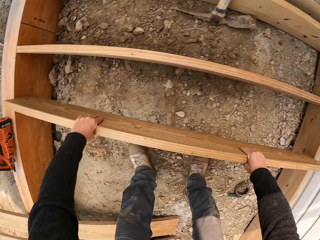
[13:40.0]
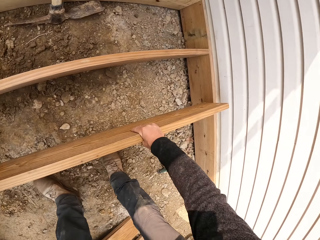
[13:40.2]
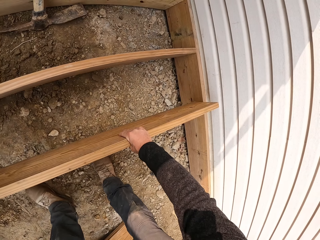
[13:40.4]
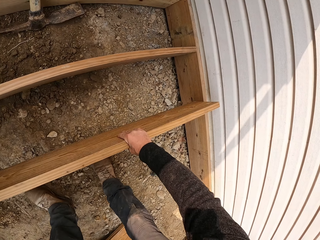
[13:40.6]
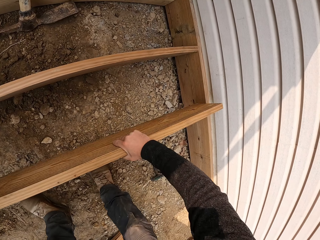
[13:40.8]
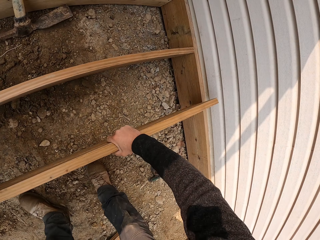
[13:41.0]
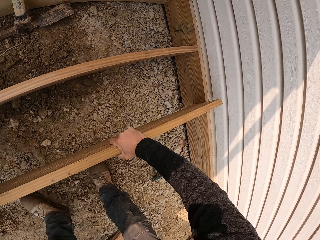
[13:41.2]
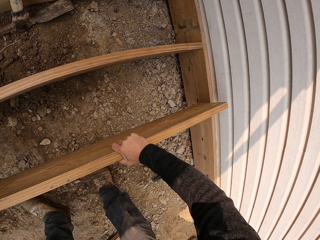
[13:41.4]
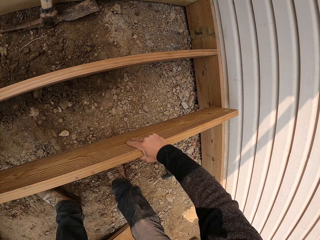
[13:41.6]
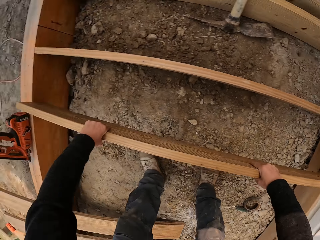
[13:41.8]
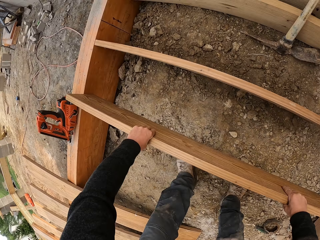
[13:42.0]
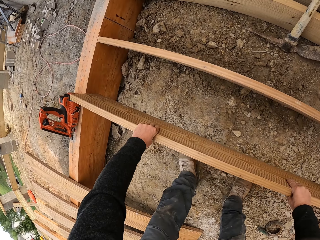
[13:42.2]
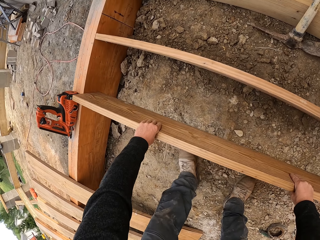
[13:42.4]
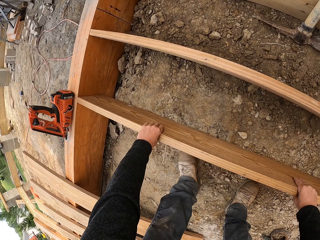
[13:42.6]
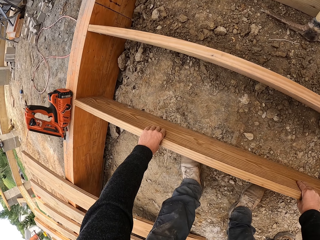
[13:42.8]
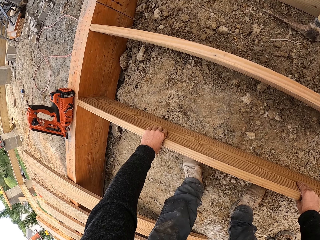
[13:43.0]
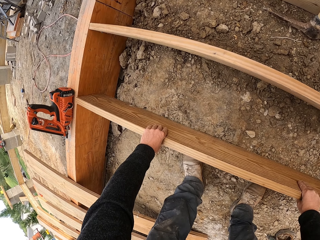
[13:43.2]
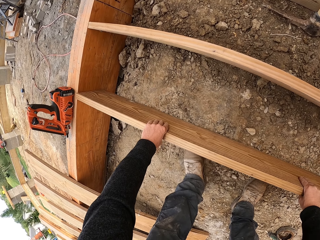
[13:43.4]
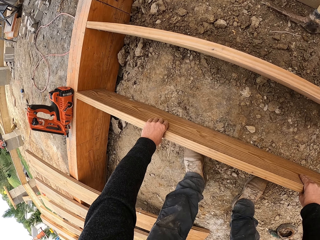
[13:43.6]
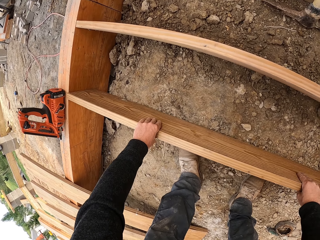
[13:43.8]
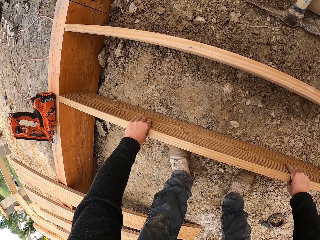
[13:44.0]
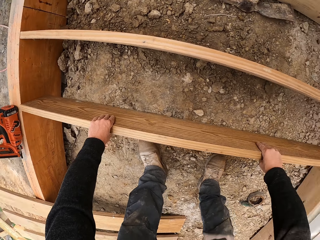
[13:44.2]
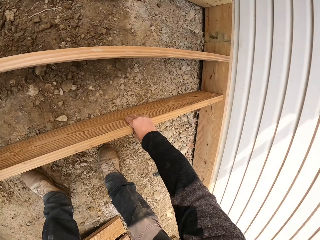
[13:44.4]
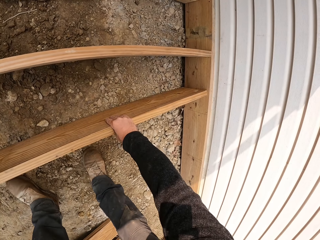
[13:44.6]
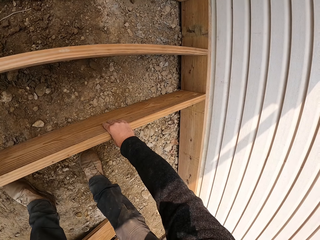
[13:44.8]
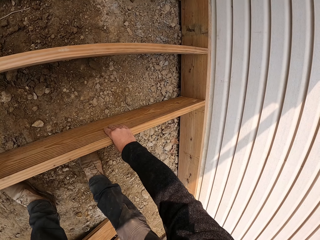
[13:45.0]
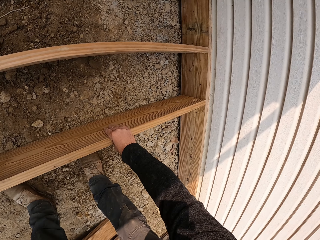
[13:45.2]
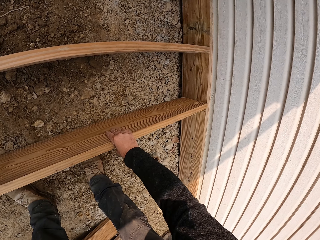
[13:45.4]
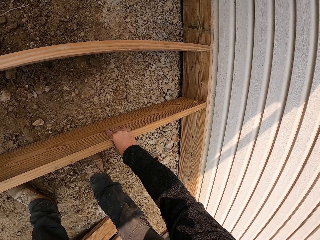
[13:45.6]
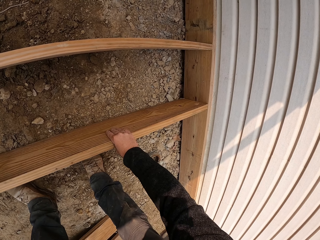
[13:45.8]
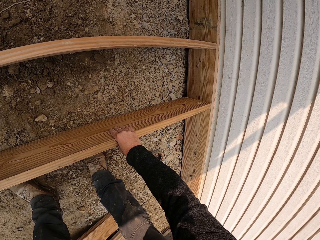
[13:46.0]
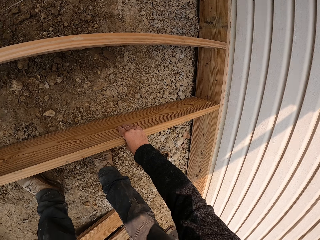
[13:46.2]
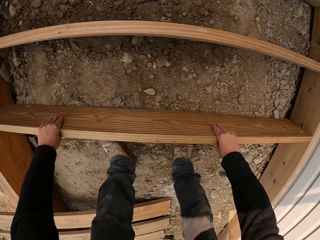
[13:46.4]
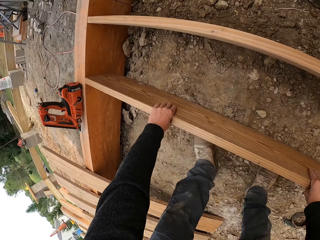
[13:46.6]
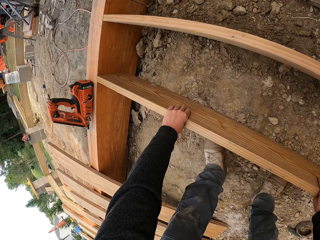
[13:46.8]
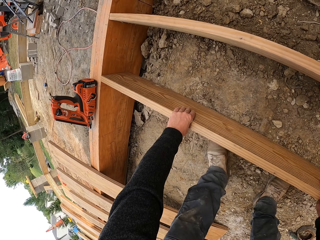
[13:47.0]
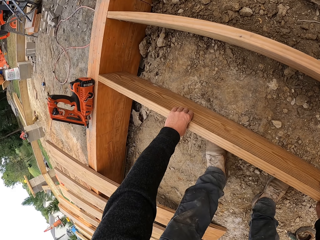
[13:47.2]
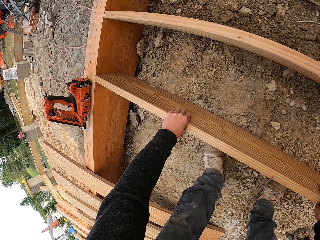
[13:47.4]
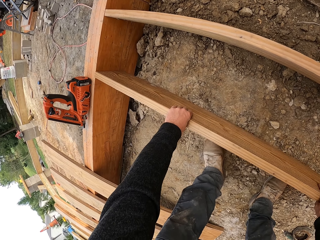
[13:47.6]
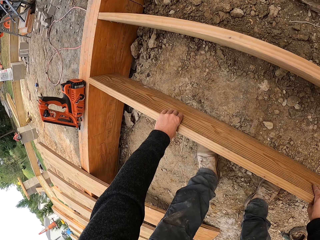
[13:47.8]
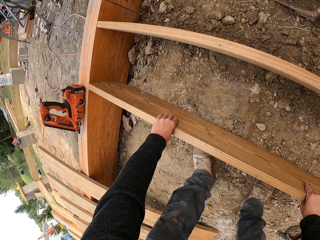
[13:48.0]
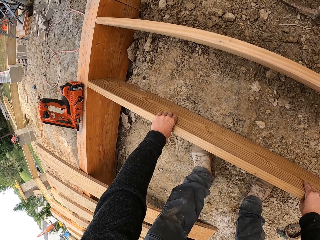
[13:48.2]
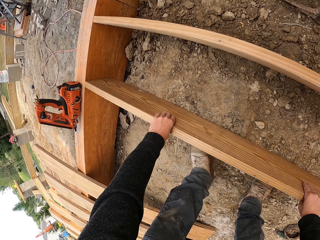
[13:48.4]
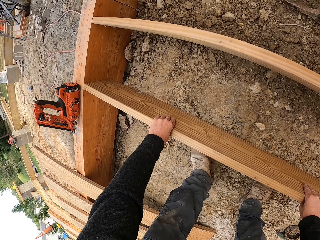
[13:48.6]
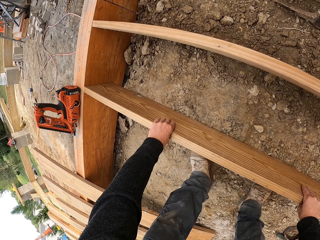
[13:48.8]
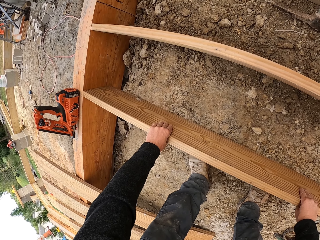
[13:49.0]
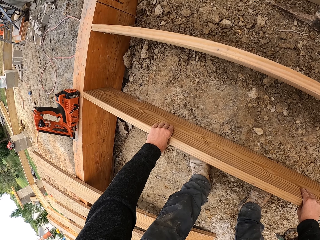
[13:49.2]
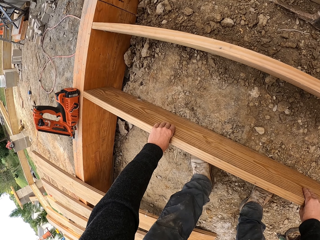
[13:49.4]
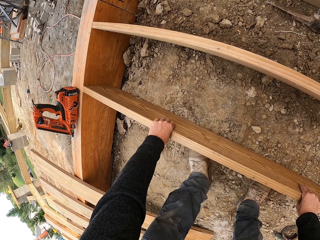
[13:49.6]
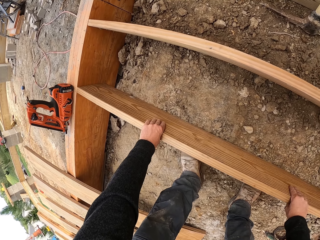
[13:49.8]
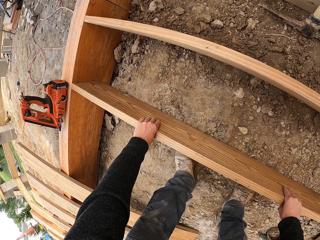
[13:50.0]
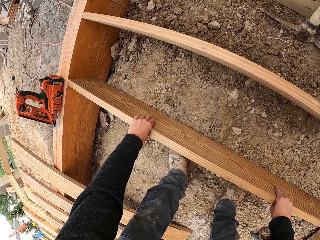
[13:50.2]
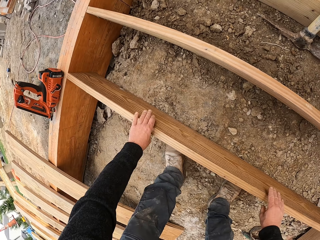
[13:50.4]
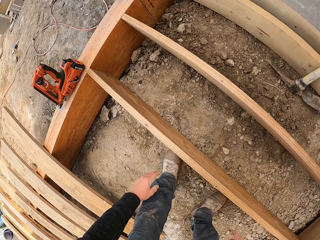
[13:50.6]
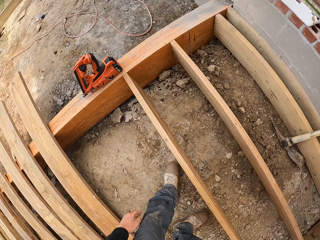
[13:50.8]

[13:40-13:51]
The camera wearer shakes timber.

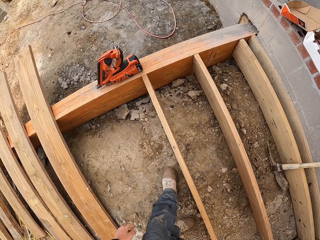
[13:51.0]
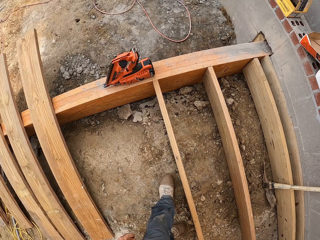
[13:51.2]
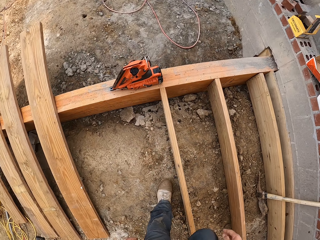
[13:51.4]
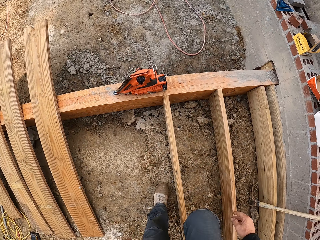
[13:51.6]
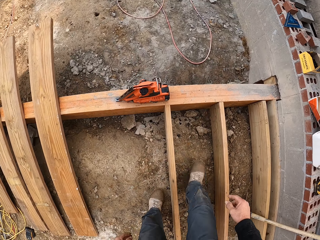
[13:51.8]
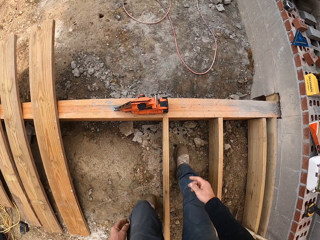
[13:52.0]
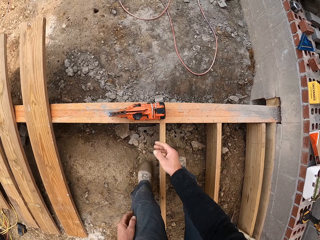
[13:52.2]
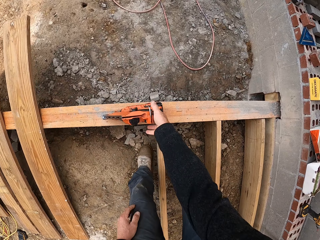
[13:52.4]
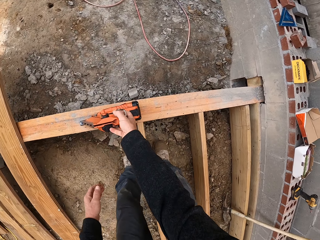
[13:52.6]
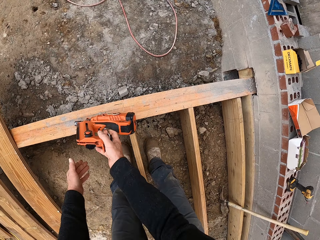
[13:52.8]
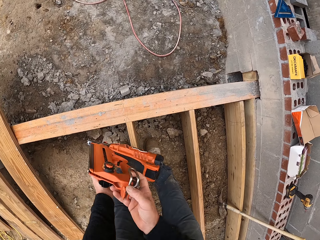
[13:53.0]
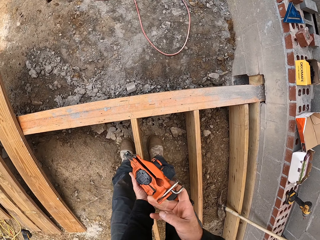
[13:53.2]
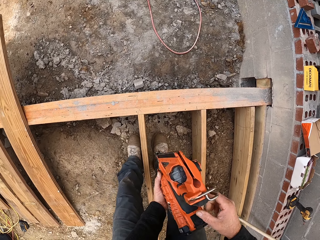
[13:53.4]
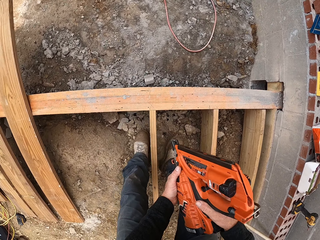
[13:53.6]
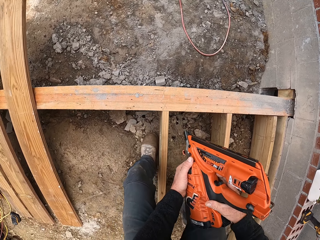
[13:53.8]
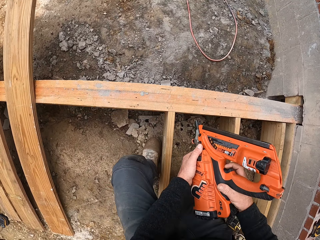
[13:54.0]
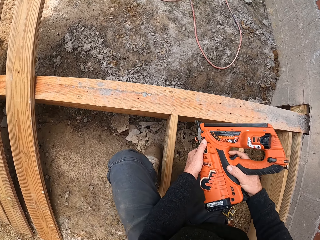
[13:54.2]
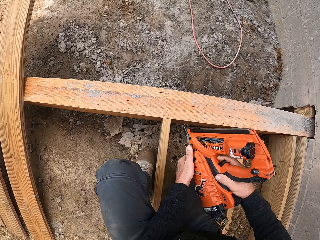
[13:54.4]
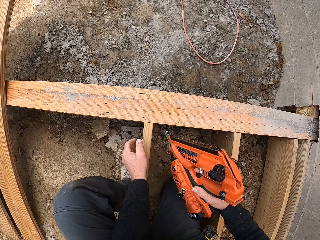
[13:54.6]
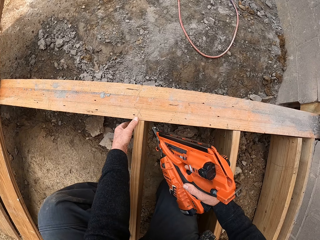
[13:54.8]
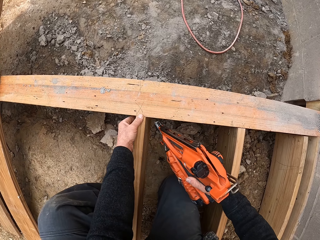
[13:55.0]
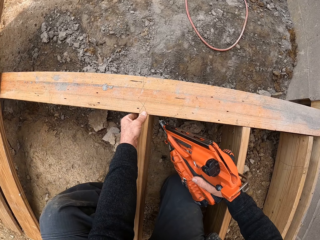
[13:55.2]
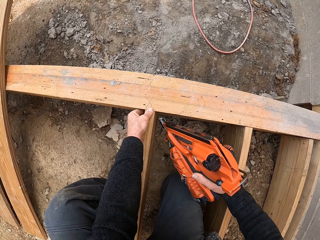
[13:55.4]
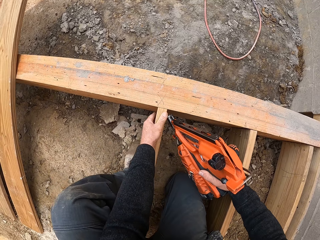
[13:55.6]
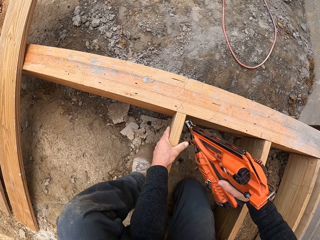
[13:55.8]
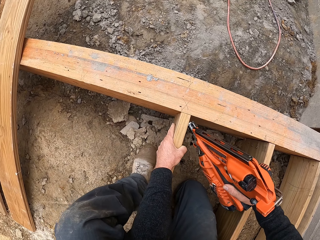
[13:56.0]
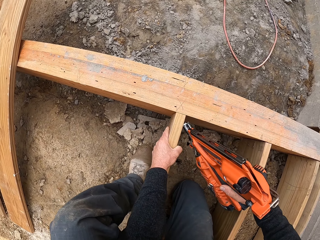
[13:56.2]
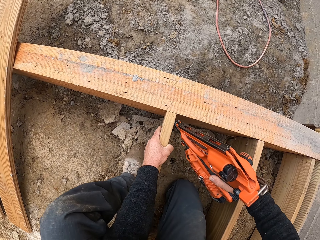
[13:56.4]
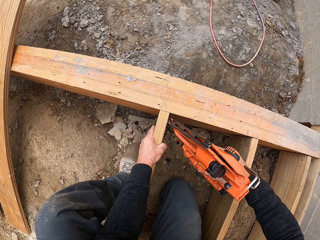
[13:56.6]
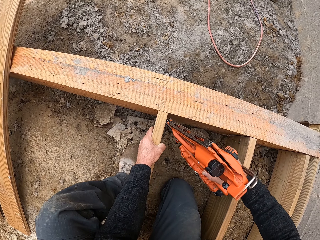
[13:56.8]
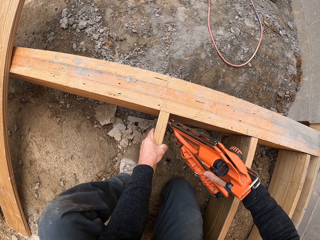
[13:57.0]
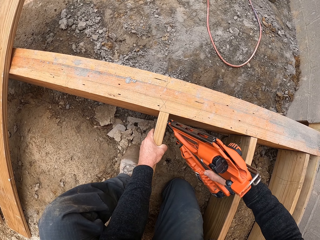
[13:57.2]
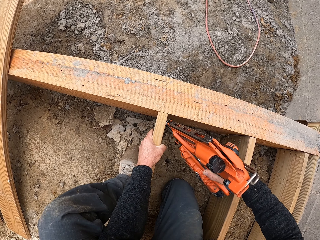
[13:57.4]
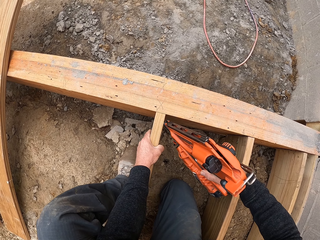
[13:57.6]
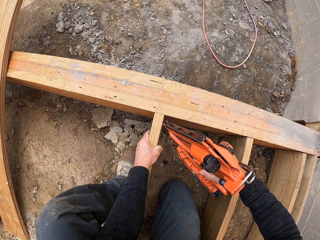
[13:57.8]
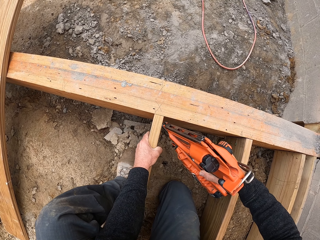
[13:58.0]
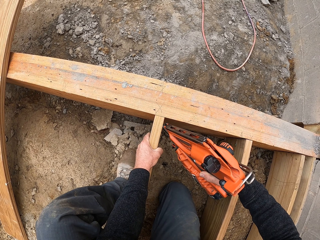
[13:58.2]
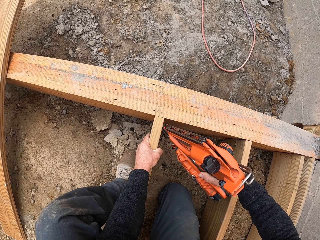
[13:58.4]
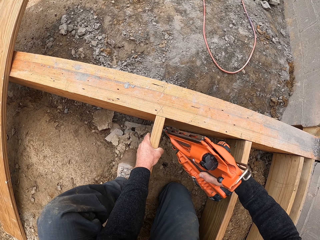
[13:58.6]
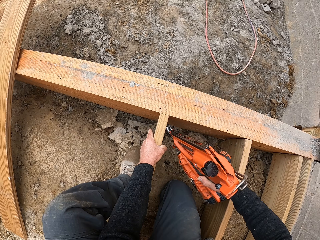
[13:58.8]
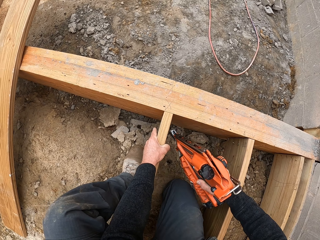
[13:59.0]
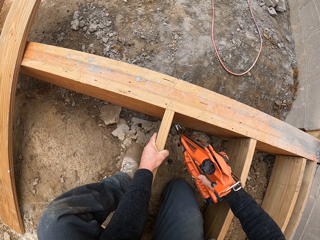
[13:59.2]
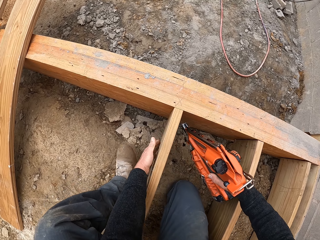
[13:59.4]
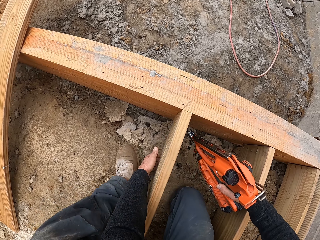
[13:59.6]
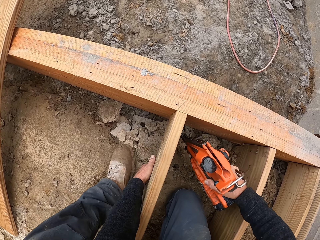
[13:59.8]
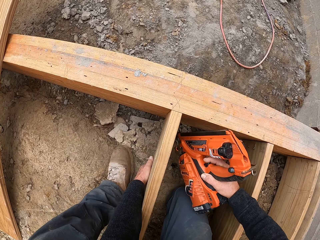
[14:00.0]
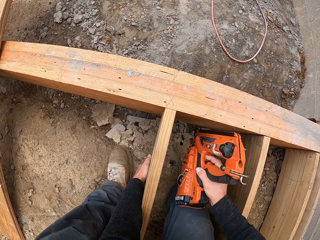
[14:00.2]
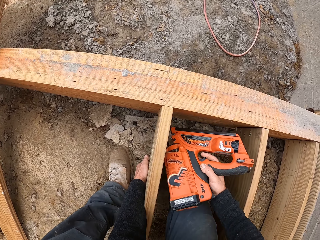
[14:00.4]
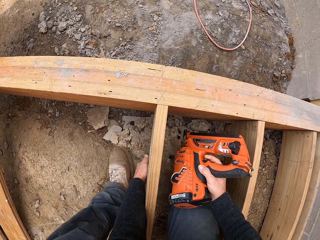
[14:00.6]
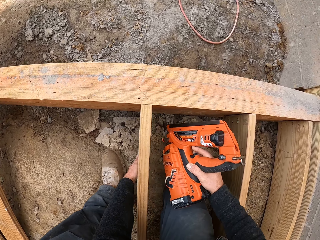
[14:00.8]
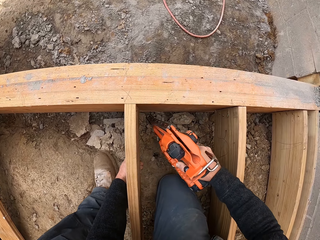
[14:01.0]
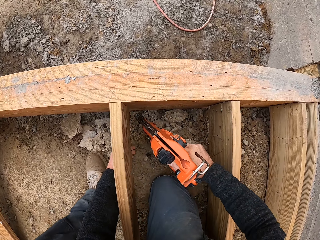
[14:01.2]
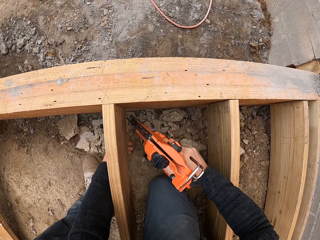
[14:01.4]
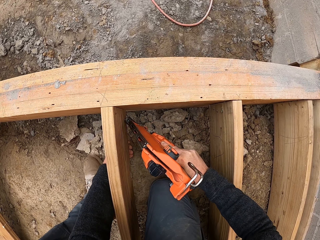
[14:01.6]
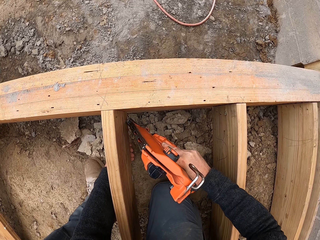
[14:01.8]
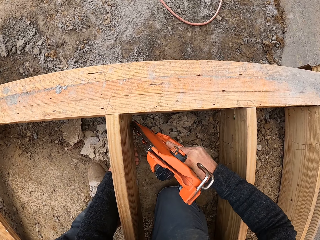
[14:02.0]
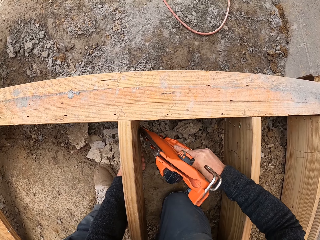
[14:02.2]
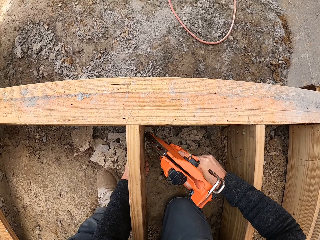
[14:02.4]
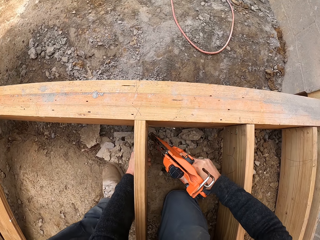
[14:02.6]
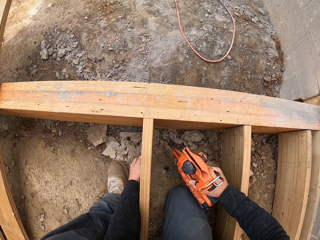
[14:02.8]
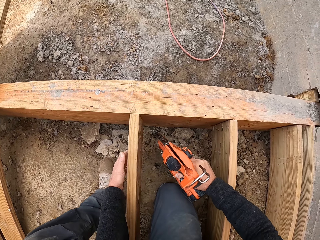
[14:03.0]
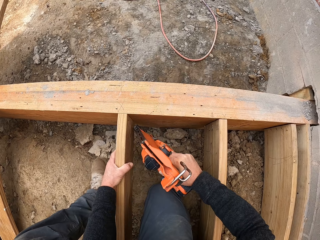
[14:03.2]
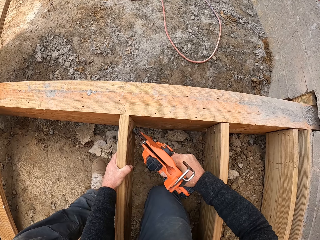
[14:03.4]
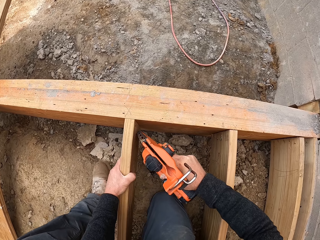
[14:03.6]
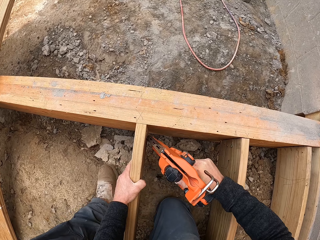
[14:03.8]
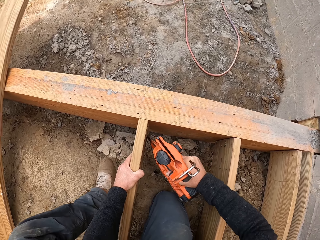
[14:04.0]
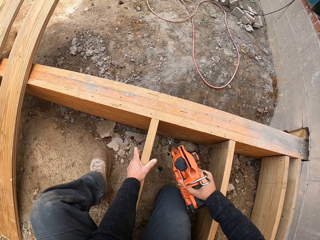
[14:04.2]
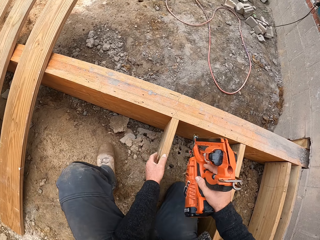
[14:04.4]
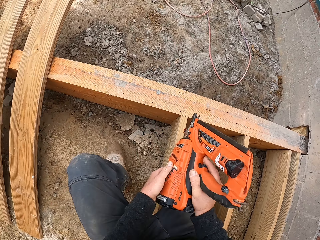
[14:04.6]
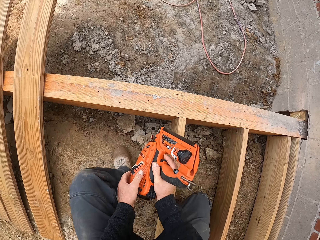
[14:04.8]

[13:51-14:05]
The camera wearer moves. They take the nail gun or driller. They drive the nail in the wood frames. They drill on timber. They hit timber with the driller.
